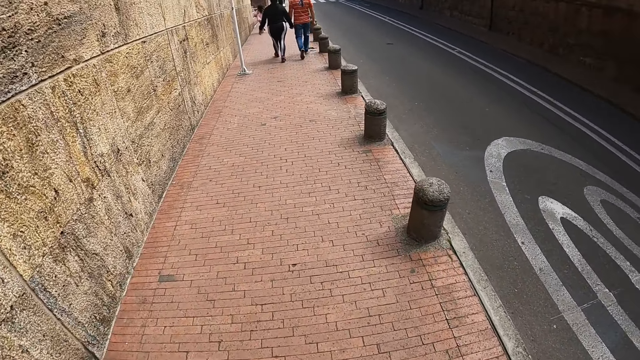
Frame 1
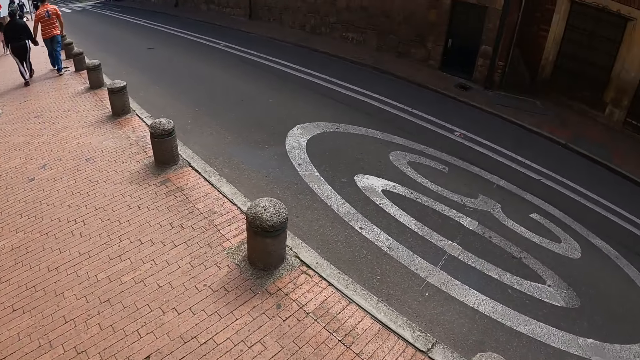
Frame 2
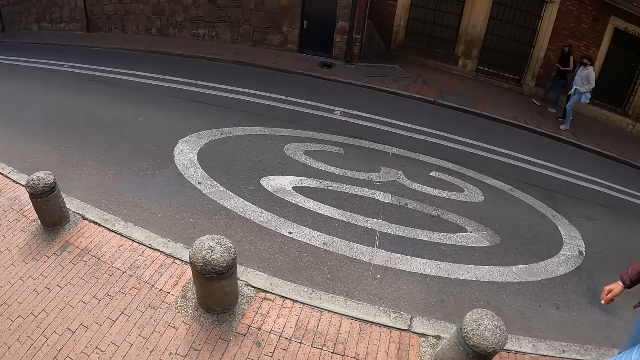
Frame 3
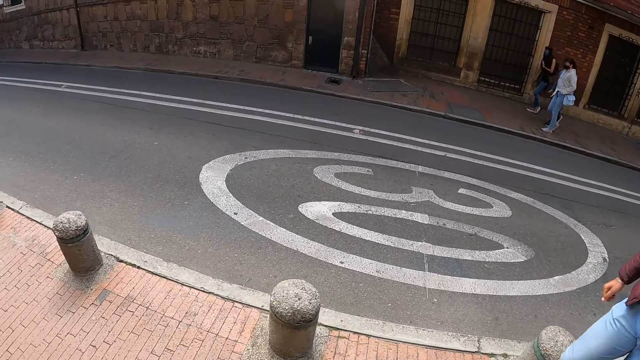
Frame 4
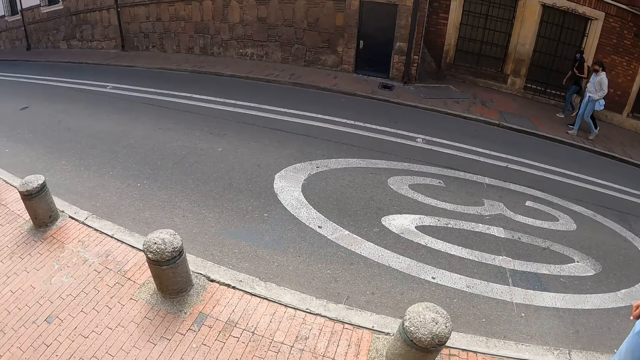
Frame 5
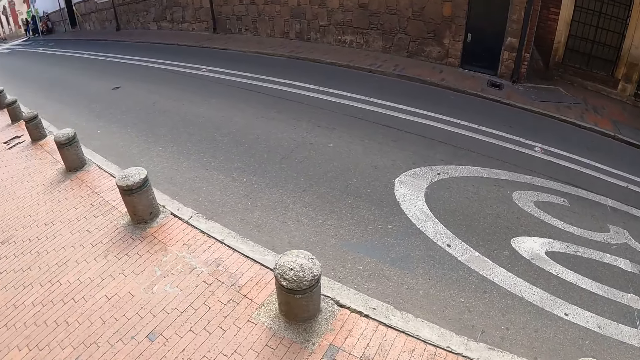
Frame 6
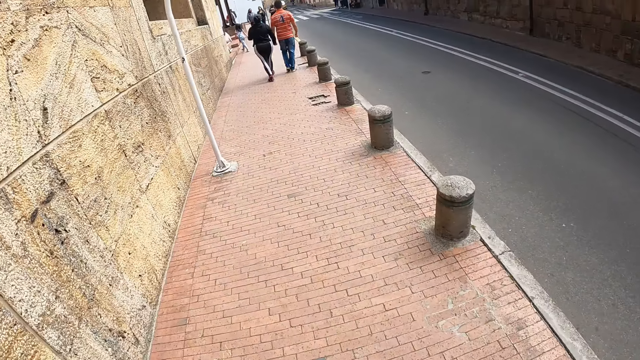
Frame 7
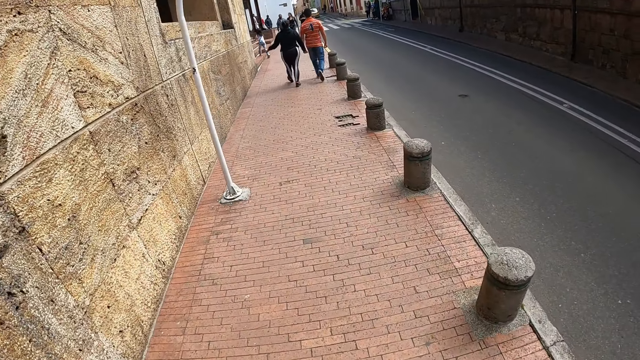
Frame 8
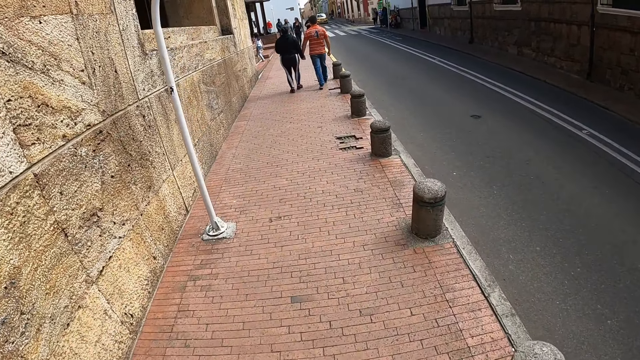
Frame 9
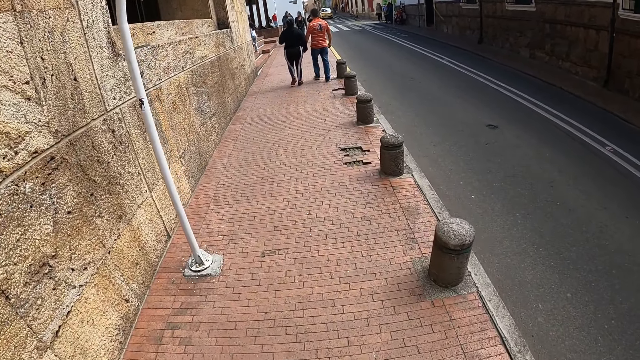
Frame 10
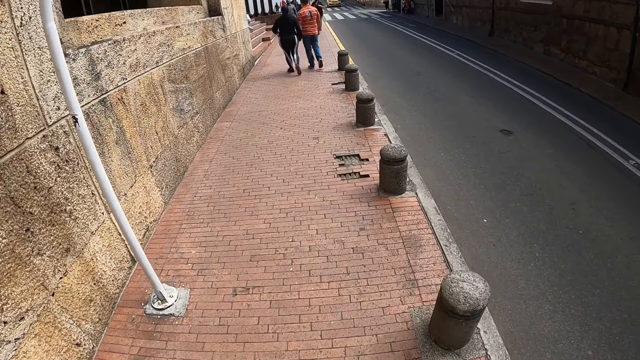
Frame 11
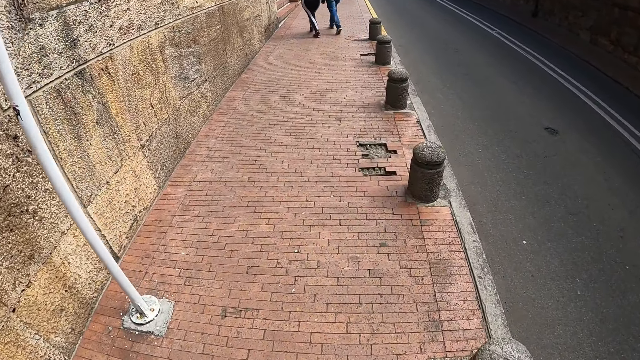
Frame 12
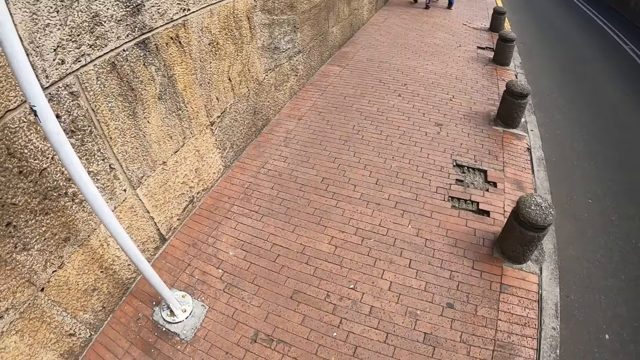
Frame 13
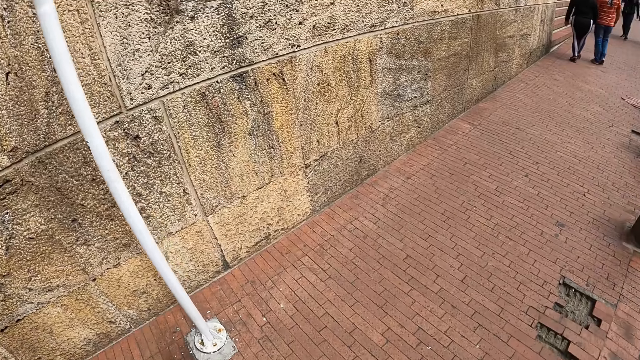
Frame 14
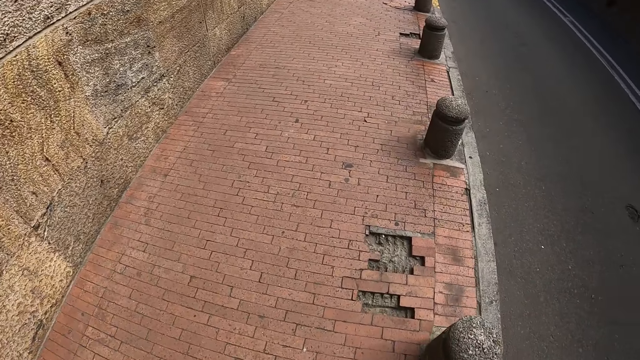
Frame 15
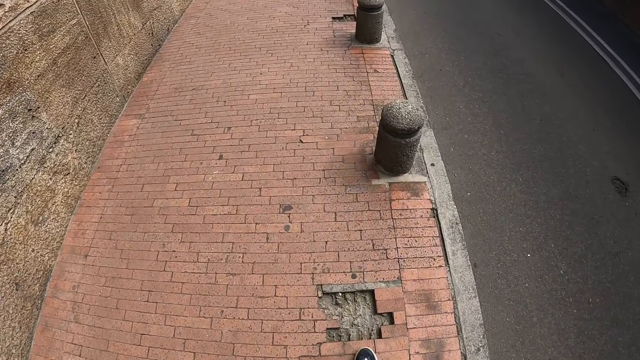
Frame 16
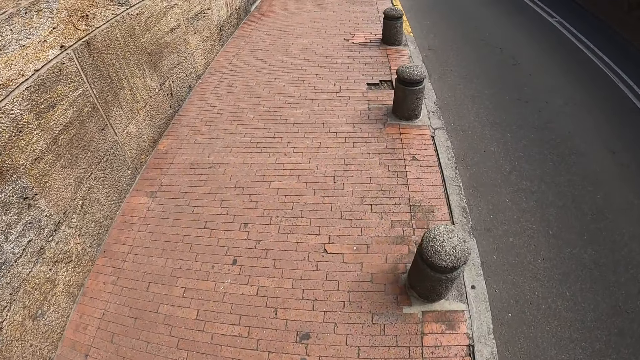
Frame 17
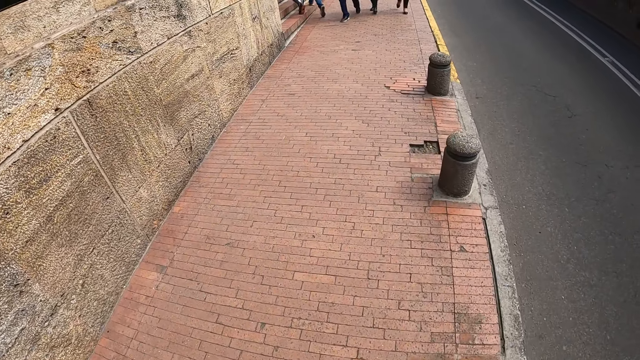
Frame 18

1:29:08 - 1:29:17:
The camera wearer looks around the road. They walk along the road.

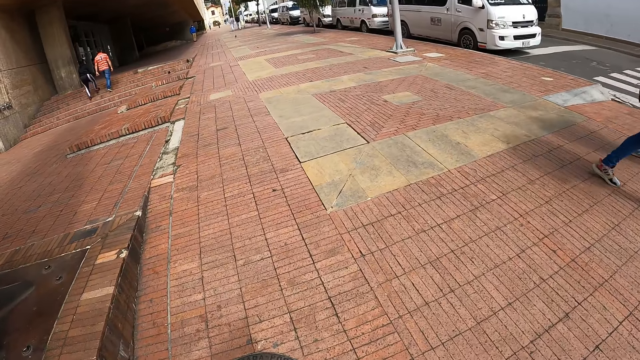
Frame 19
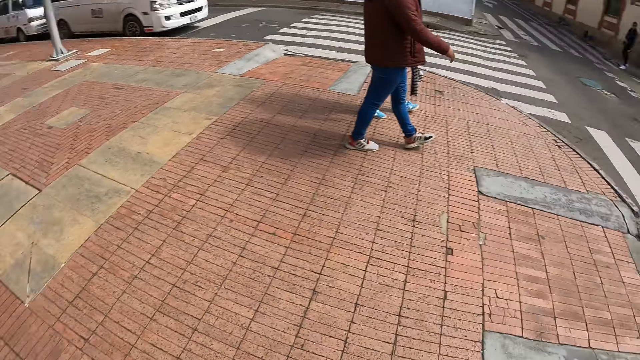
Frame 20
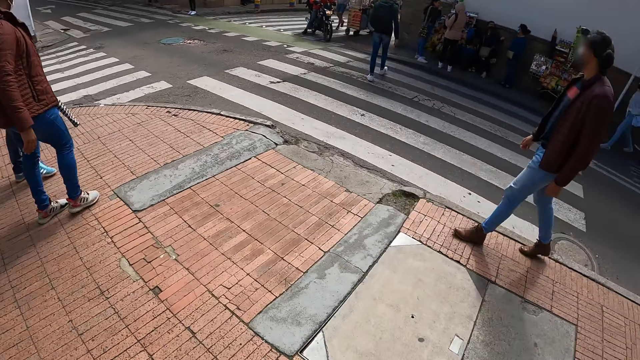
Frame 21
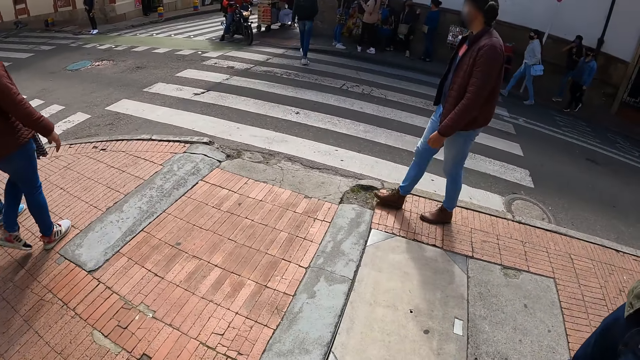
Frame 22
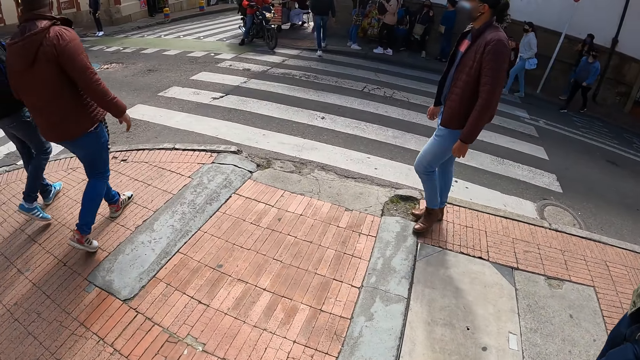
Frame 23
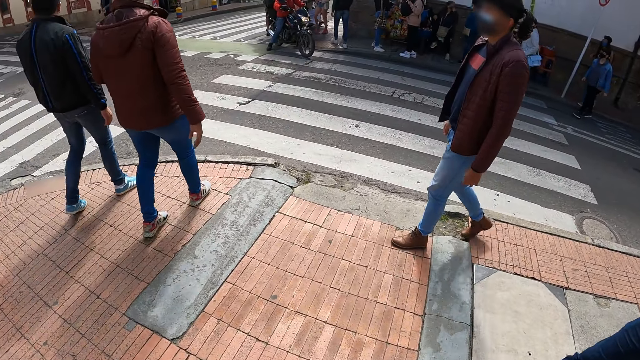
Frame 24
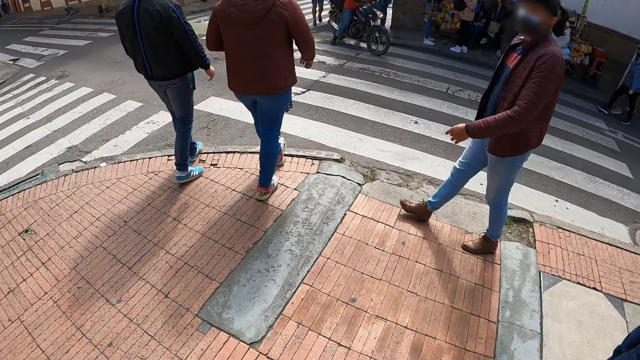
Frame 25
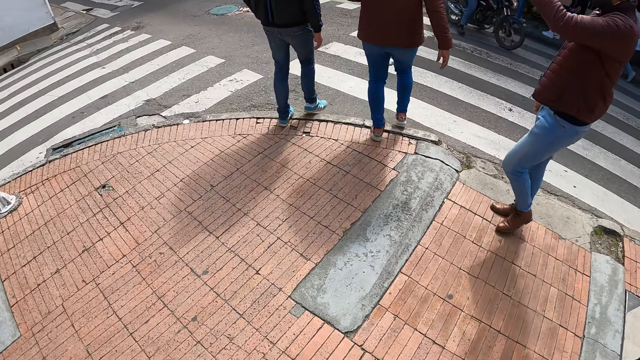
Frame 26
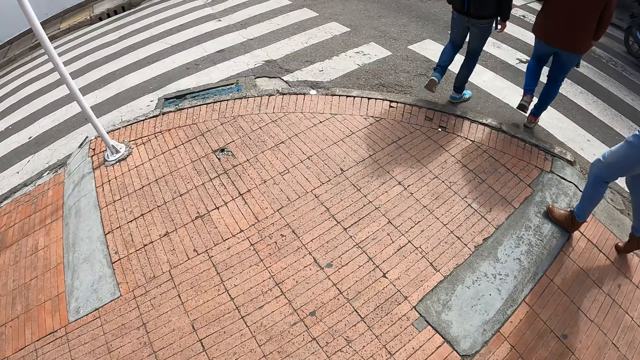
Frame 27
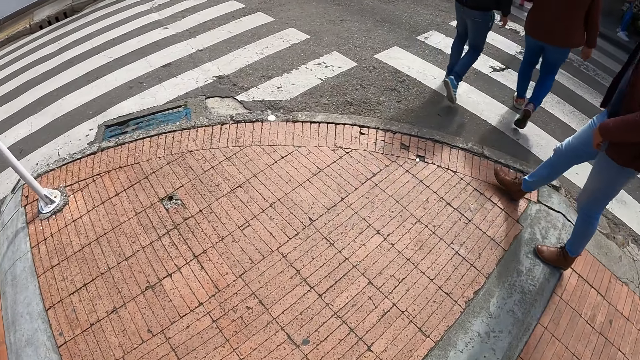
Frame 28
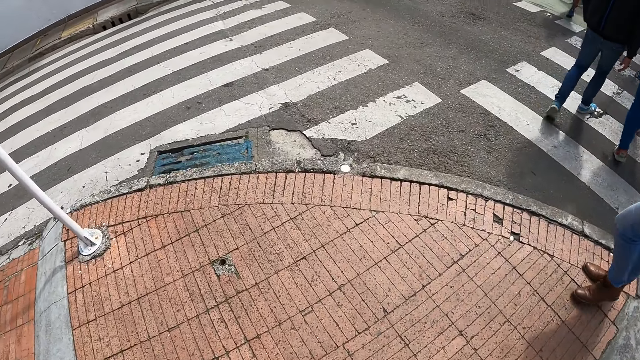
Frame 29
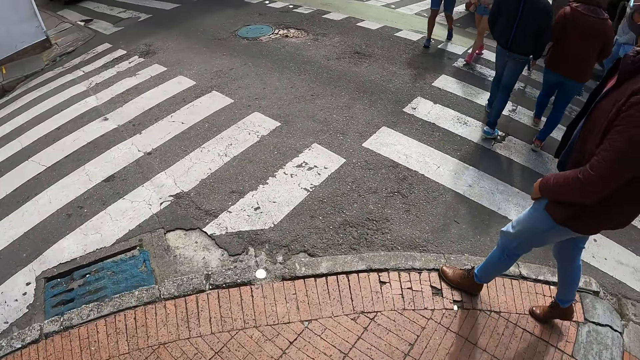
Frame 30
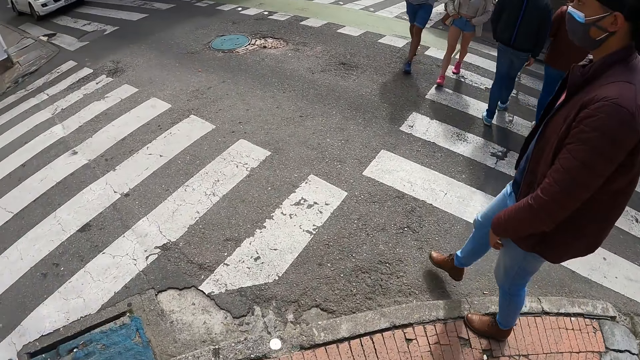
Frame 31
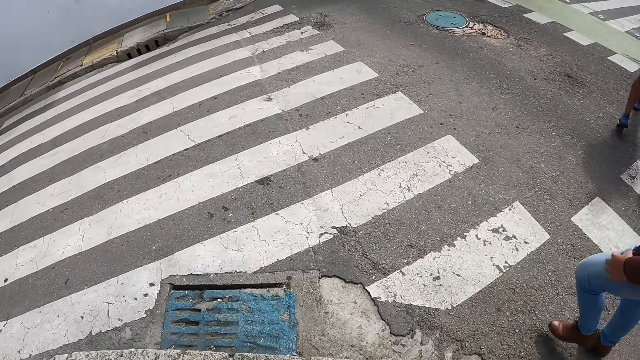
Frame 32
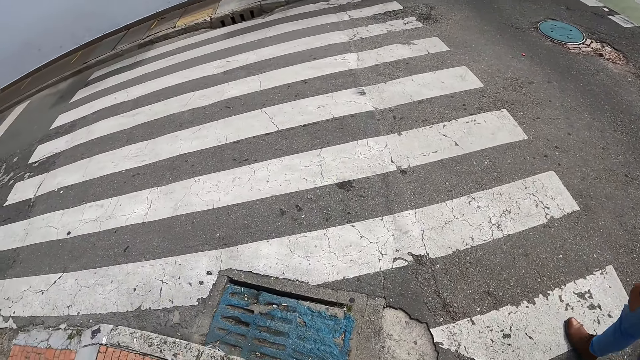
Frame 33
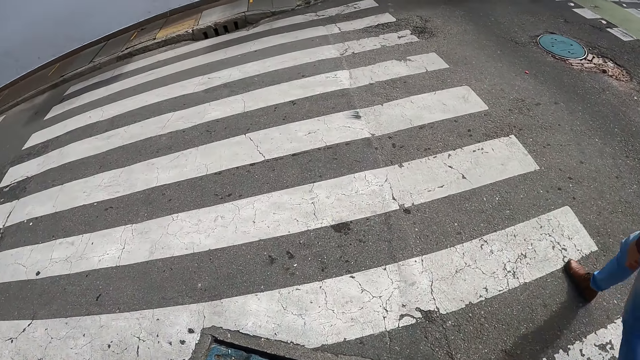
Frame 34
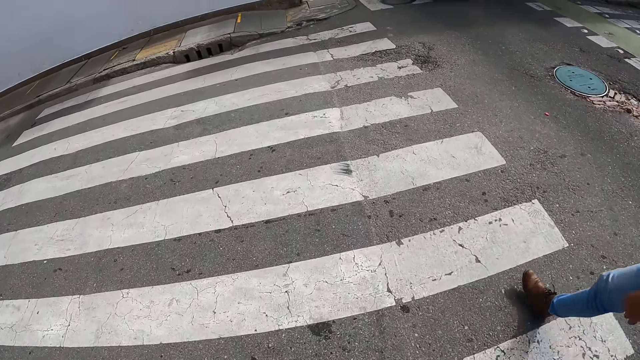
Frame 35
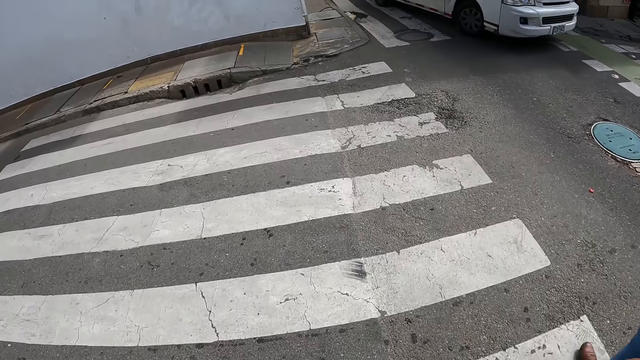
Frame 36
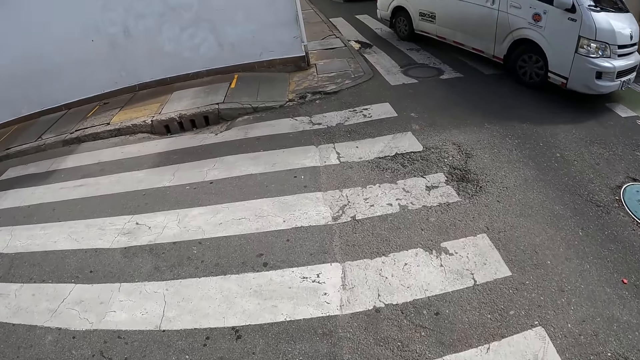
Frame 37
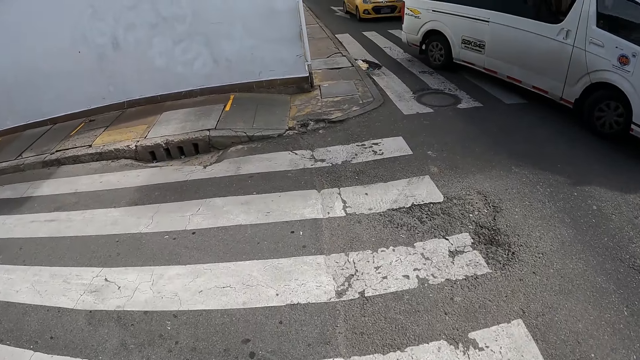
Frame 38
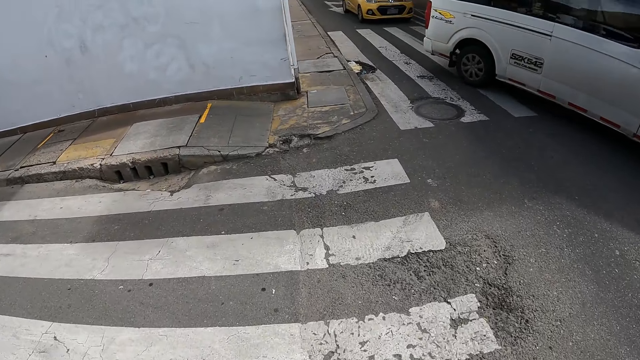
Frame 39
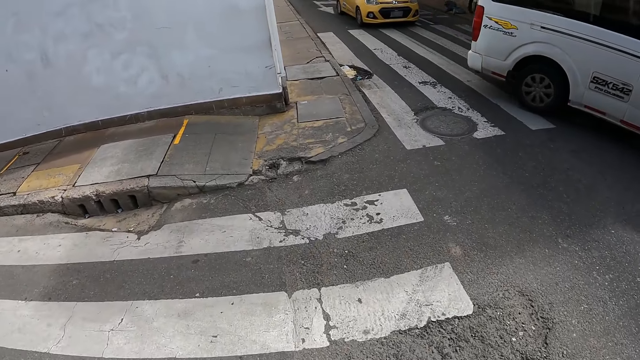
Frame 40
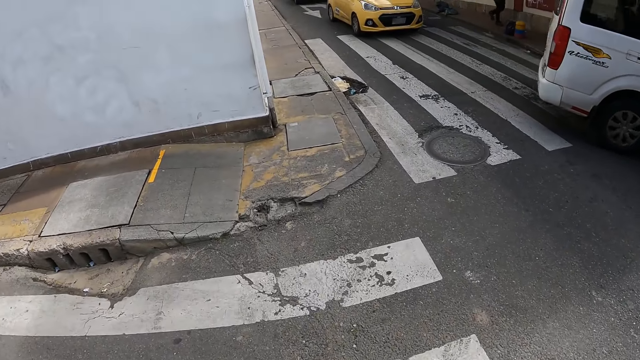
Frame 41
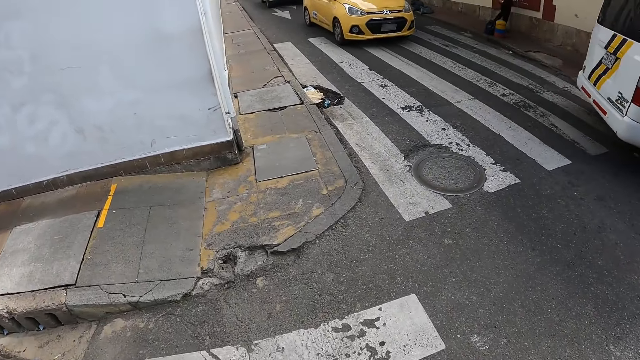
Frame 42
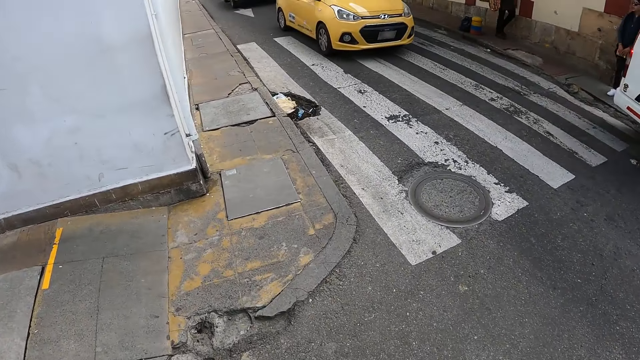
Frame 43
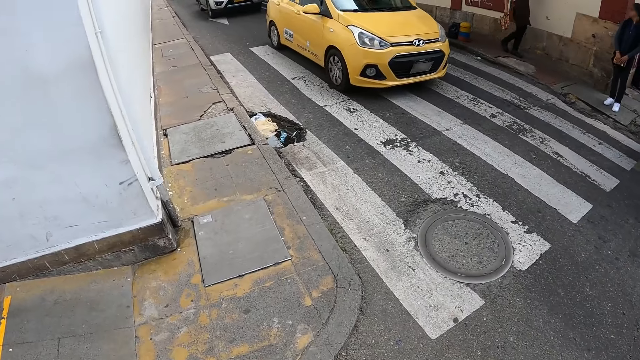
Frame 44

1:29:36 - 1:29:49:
The camera wearer looks around the road. They walk along the road. They cross the road.
